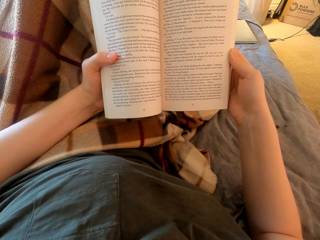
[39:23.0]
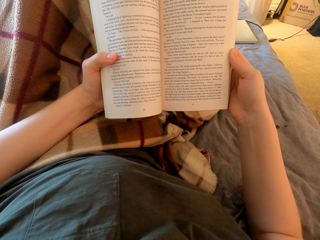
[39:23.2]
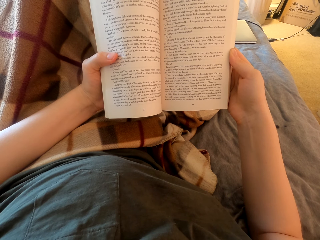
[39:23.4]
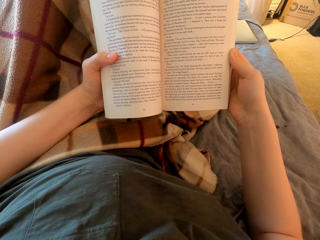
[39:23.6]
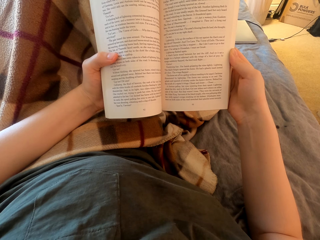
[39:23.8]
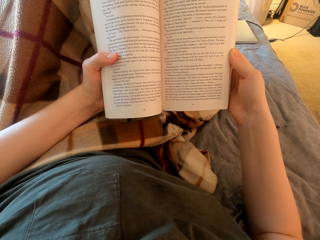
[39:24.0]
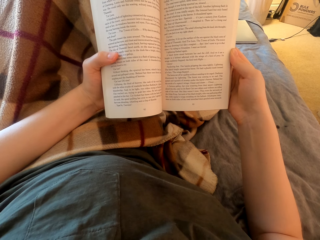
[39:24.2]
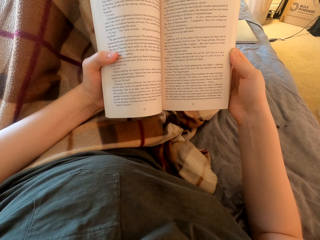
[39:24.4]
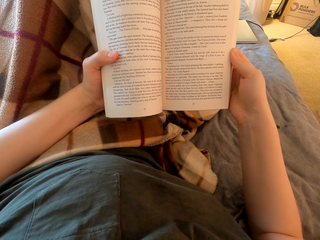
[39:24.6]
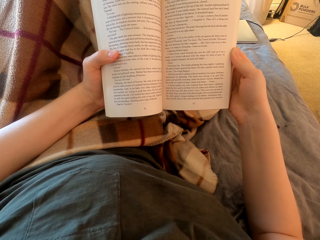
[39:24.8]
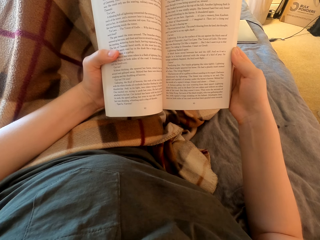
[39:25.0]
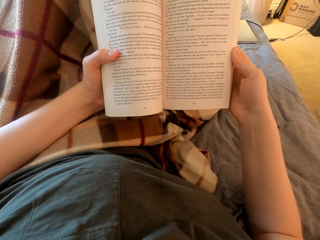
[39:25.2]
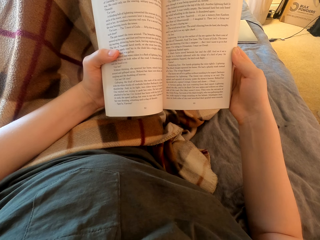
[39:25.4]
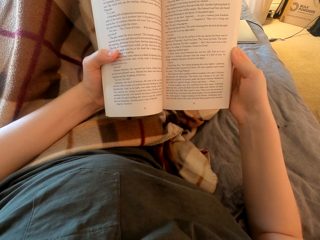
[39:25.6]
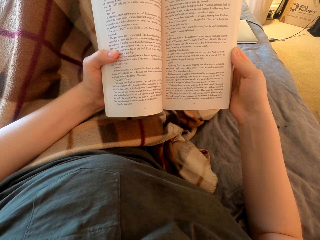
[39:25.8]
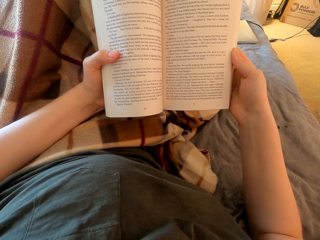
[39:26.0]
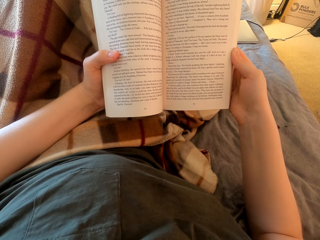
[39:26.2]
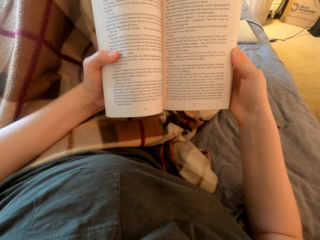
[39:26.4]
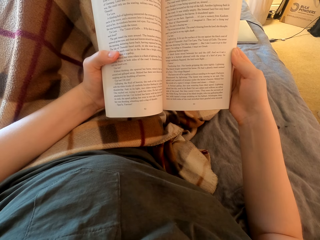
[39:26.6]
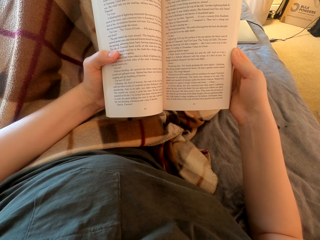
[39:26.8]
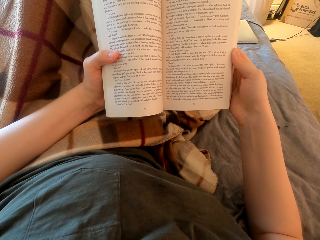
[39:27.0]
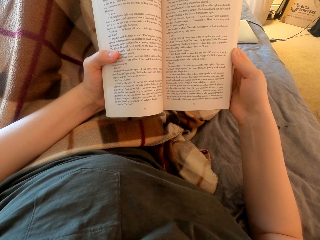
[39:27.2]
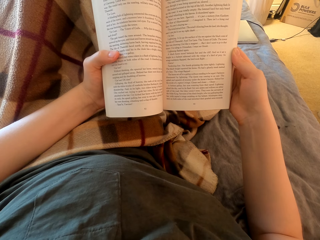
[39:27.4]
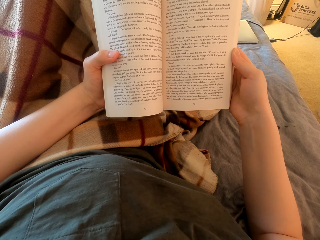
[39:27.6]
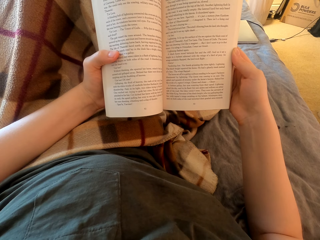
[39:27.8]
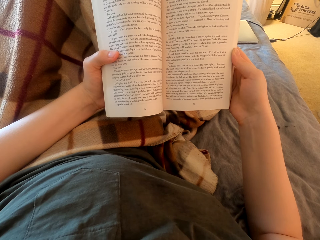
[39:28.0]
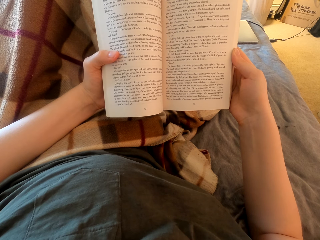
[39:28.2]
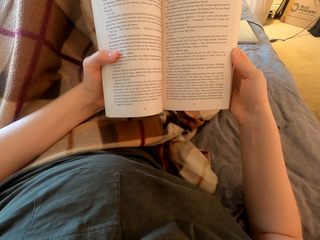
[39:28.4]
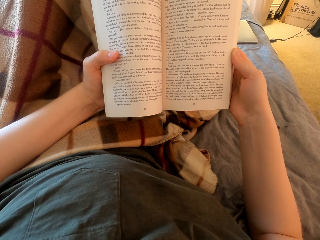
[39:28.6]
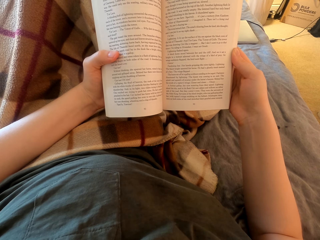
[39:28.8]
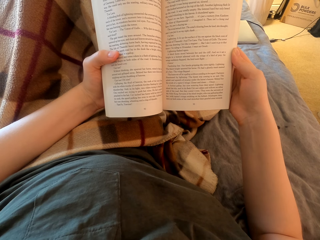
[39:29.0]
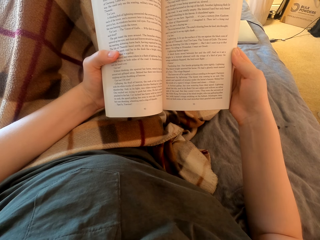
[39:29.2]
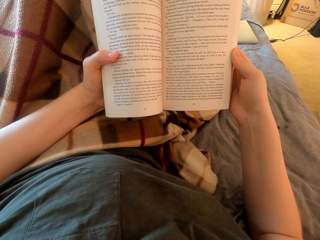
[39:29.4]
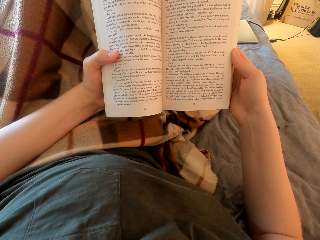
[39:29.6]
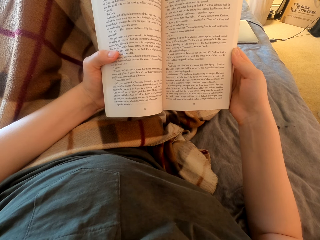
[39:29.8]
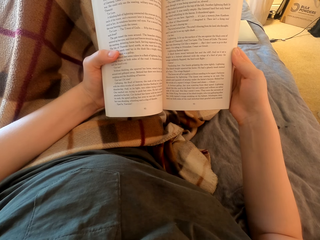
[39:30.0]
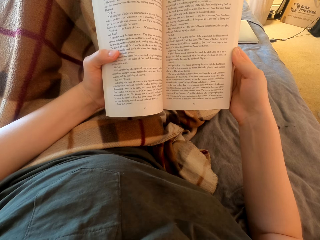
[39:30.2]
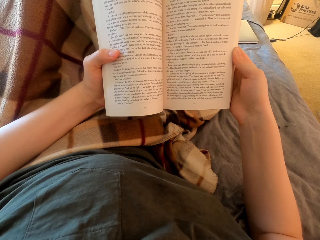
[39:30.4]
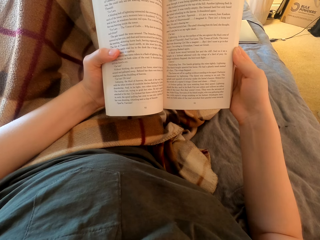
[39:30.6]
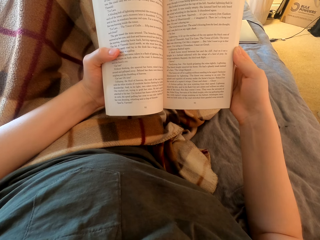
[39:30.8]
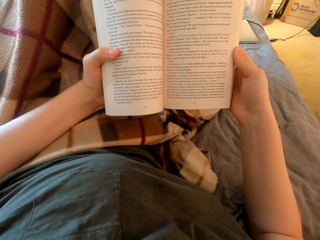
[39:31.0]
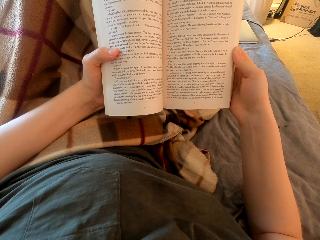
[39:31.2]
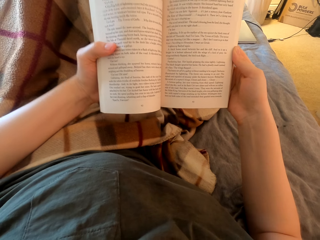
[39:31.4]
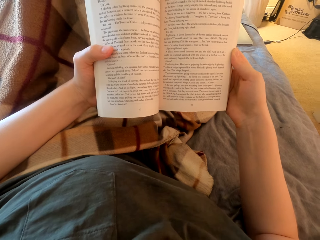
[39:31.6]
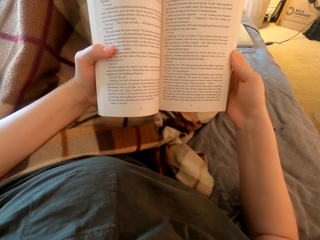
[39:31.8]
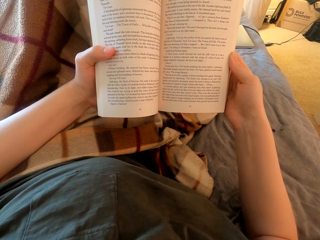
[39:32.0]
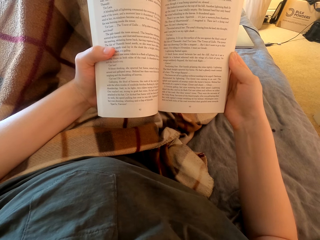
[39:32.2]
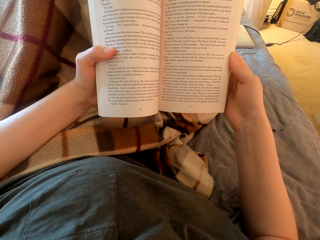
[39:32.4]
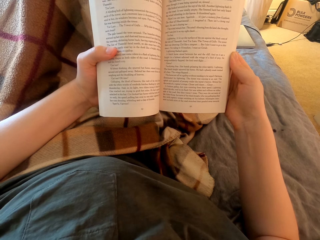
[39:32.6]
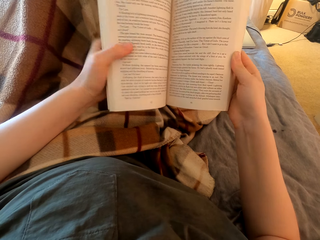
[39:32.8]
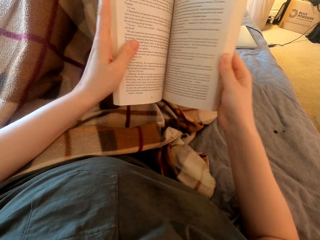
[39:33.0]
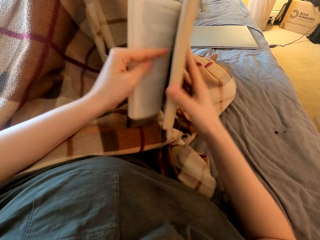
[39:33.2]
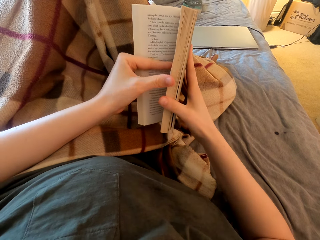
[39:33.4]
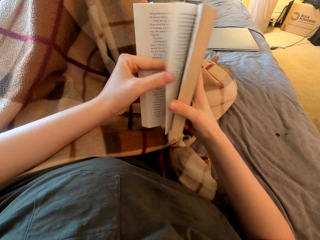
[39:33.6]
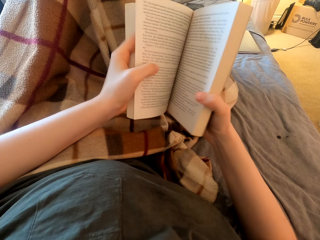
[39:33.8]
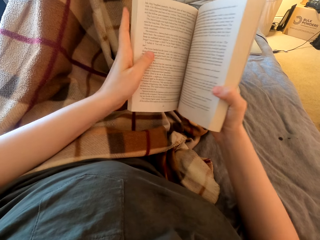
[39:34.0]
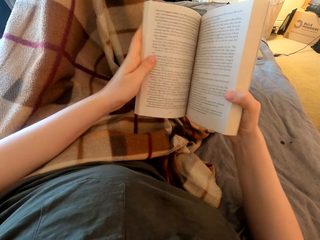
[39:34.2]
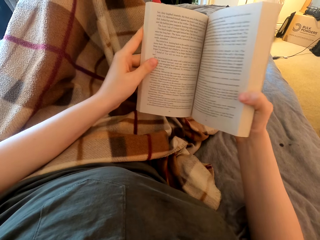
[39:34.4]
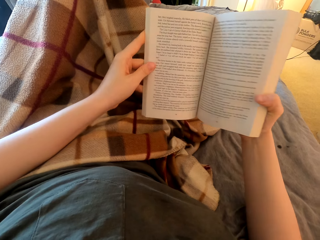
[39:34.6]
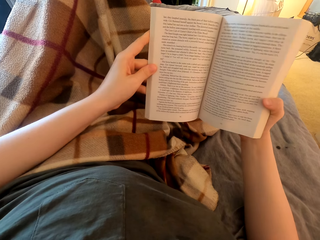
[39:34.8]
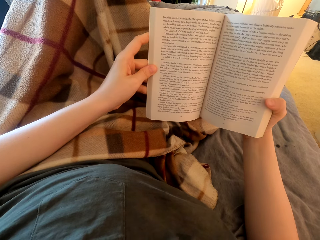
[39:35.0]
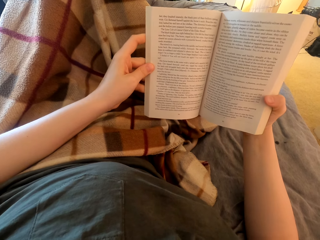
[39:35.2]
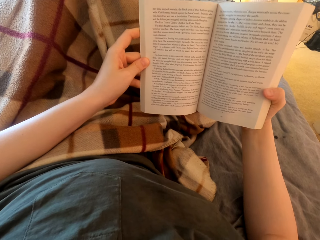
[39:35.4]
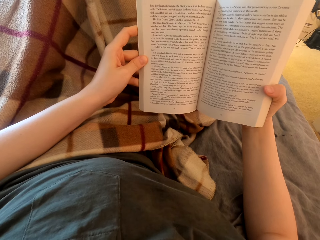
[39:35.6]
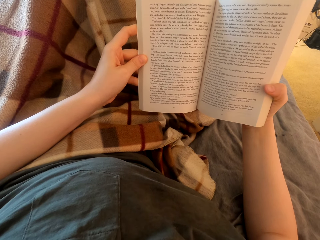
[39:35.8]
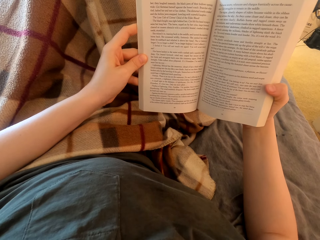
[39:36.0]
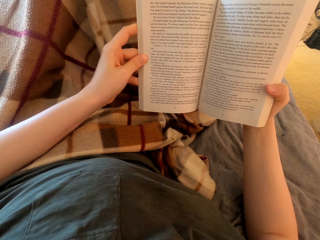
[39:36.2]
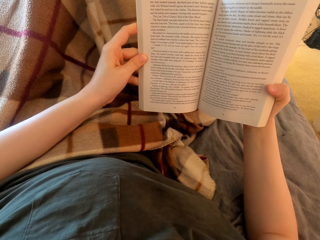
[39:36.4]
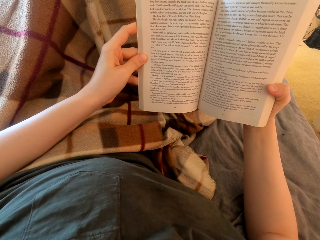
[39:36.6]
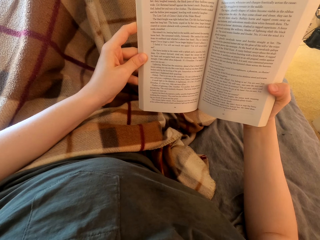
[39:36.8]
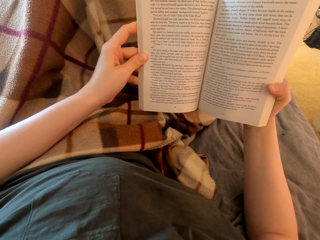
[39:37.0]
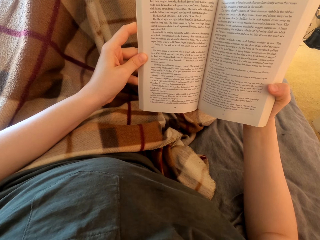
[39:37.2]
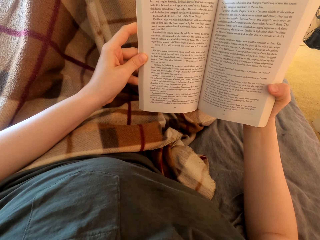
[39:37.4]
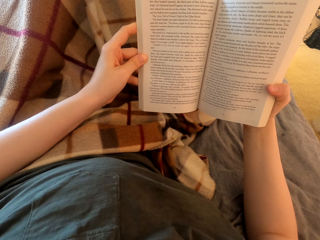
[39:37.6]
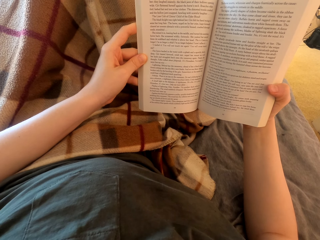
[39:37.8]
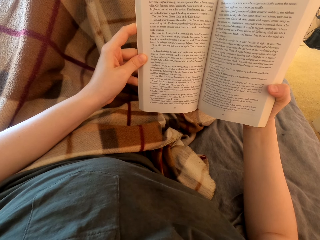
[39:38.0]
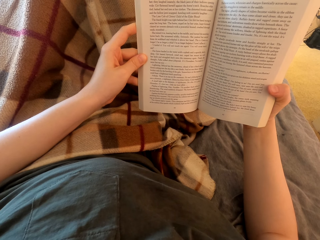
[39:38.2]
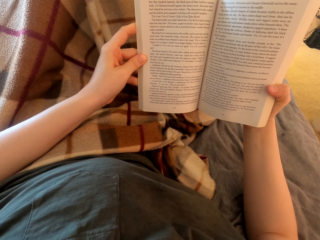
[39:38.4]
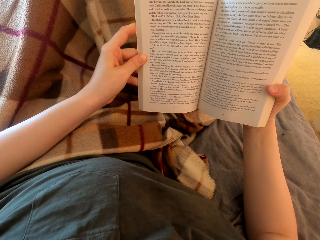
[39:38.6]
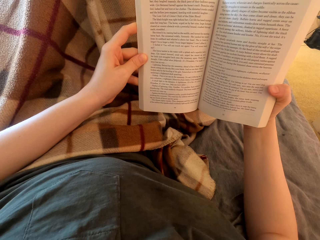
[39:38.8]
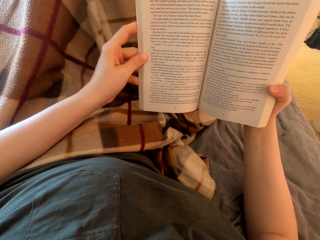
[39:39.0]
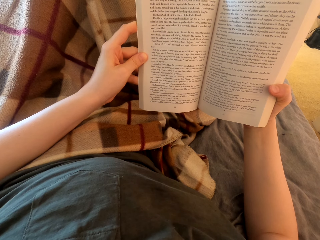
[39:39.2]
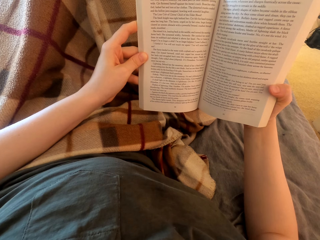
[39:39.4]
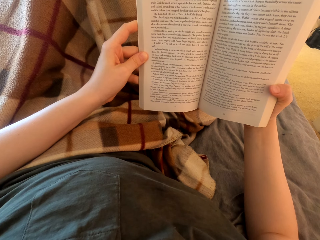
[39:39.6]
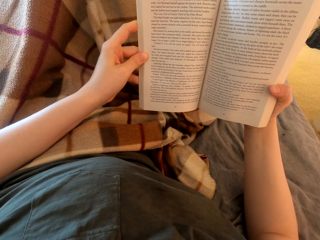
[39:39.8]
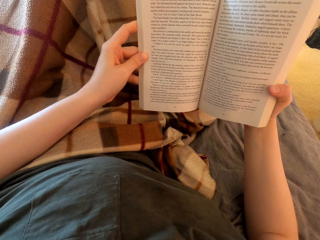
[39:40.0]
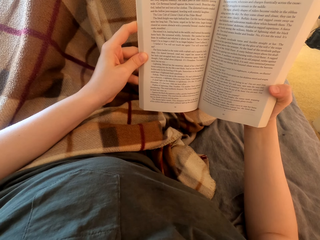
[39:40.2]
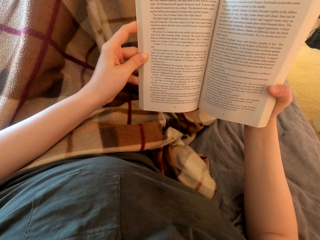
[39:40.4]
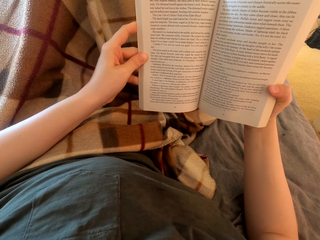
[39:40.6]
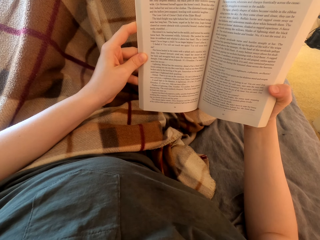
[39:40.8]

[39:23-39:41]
The camera wearer opens a page. They peruse a book. They read the book.
